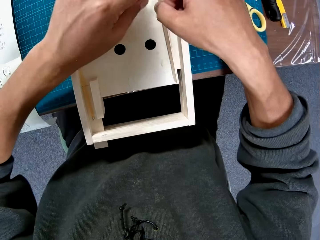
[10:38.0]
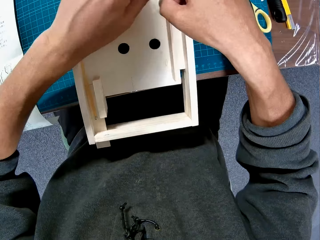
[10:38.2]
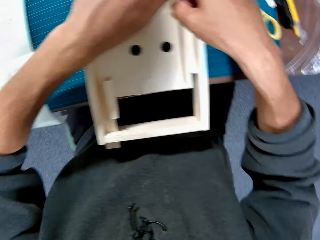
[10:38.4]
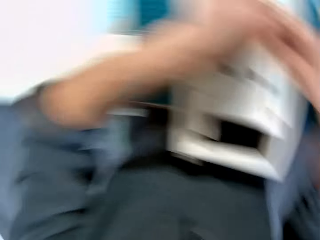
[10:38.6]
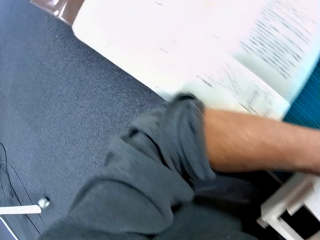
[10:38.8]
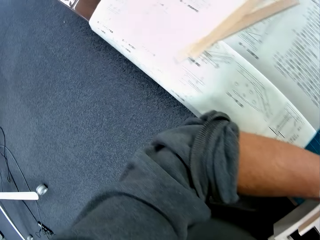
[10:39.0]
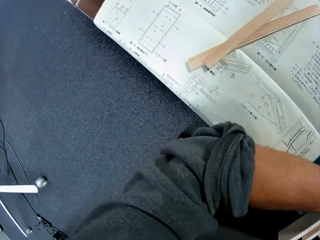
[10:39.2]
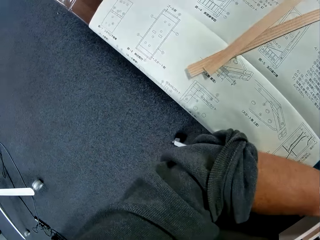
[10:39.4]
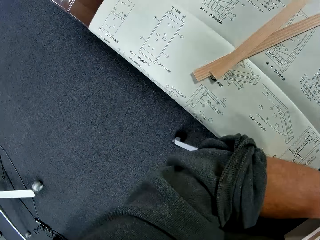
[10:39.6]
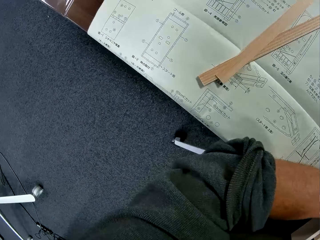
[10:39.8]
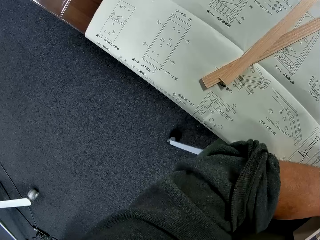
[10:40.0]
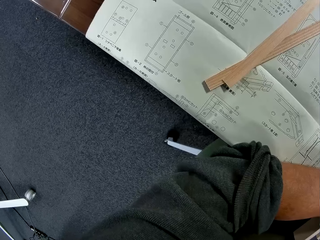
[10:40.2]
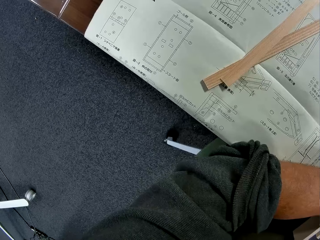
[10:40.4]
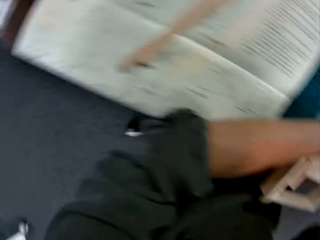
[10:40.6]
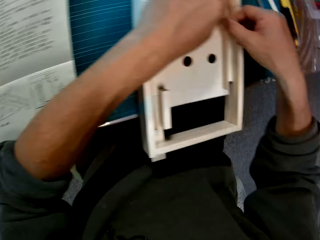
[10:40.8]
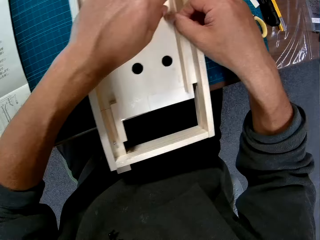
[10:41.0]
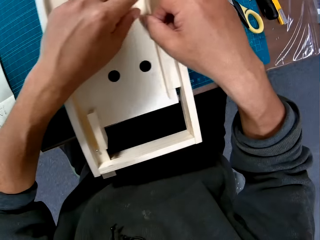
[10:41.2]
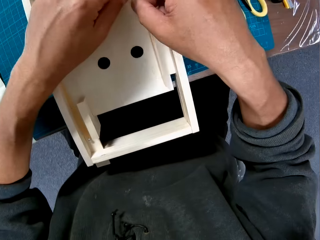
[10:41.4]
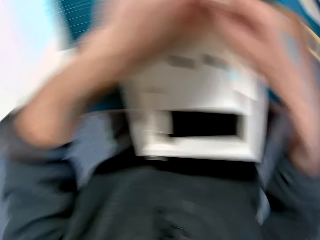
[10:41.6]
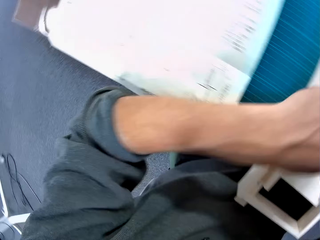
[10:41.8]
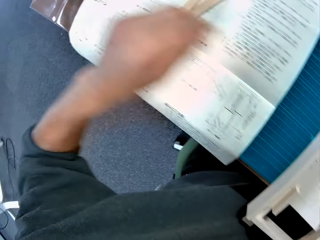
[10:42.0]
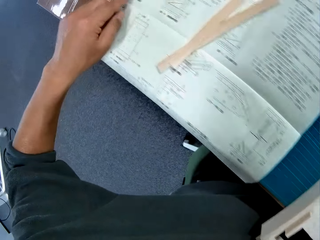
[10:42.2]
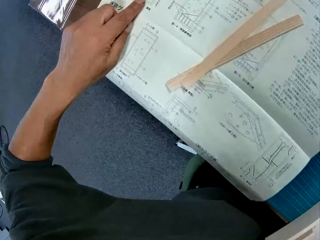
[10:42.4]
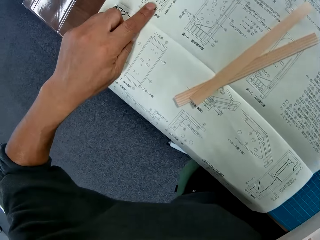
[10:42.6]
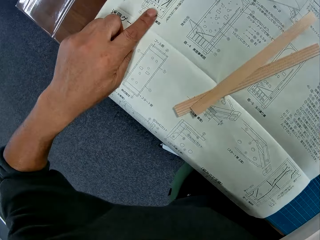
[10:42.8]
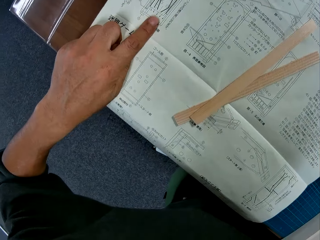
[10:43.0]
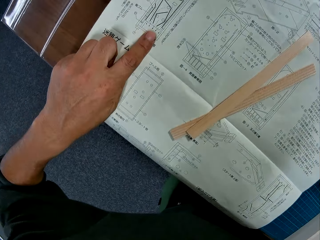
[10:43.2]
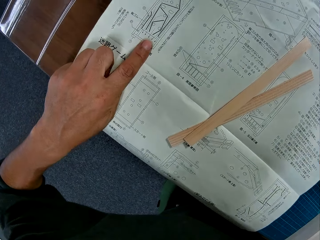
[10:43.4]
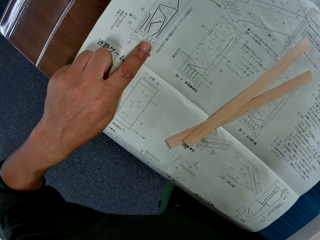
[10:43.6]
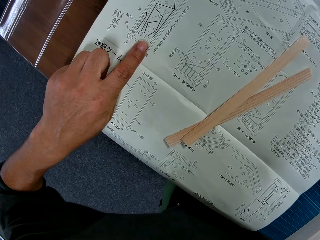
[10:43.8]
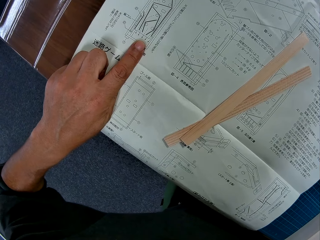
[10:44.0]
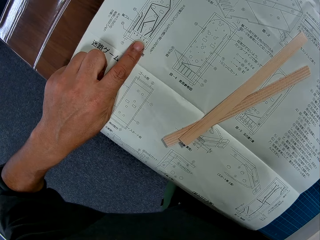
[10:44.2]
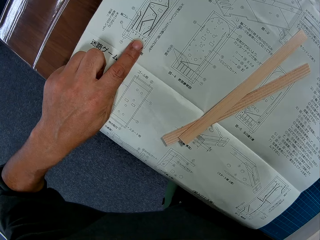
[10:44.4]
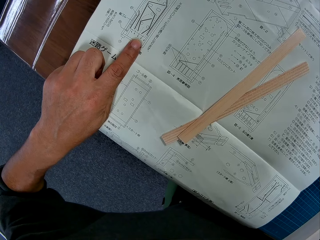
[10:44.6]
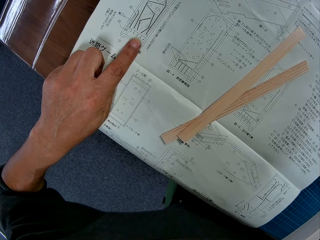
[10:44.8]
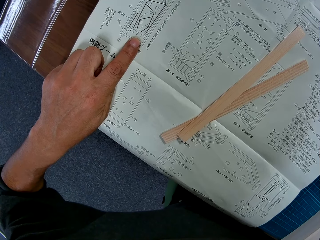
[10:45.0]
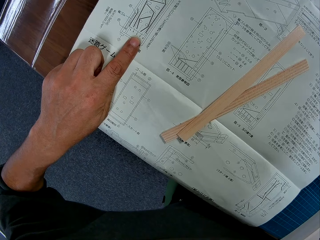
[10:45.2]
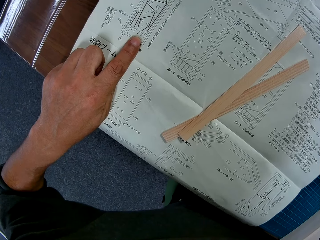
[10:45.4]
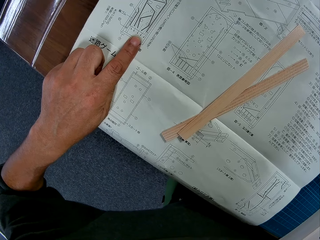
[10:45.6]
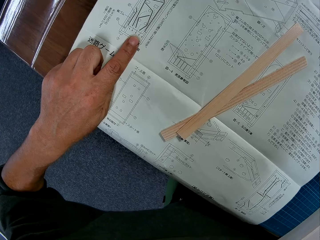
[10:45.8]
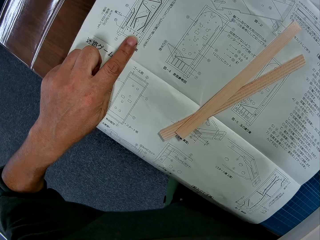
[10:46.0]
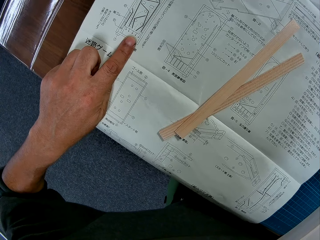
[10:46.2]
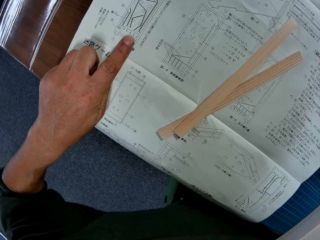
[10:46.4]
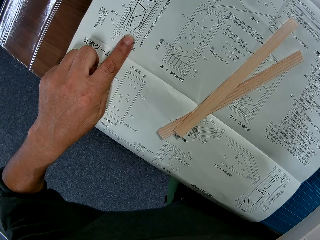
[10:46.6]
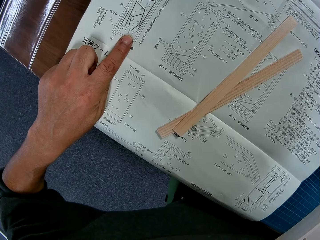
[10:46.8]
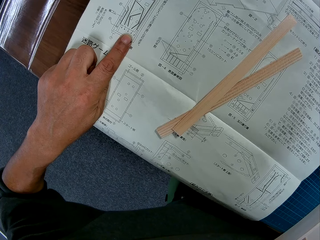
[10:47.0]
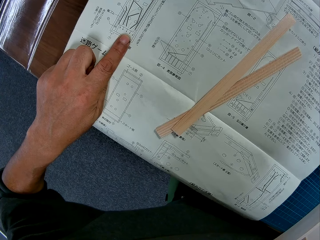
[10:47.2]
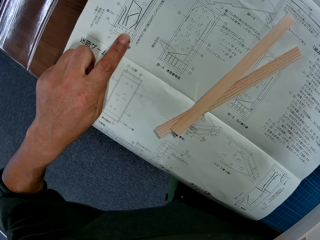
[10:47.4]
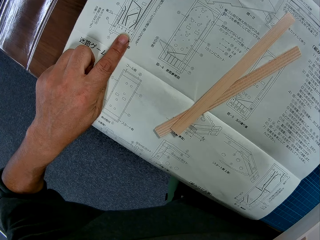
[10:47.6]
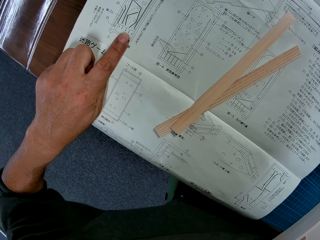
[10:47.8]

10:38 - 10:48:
The camera wearer turns to the model. They place a piece of wood on the wooden component. They turn to the modelling manual and refer to the modelling manual. They turn to the model. They turn to the modelling manual and refer to the modelling manual. They touch the instruction paper with their left hand.

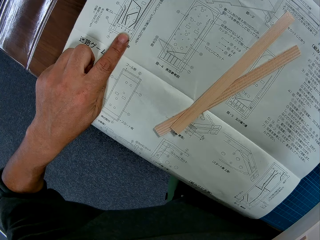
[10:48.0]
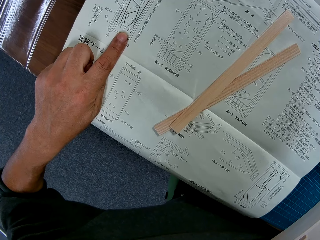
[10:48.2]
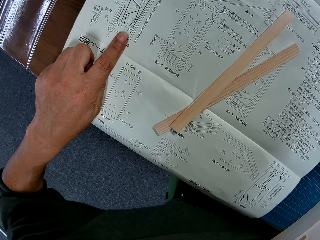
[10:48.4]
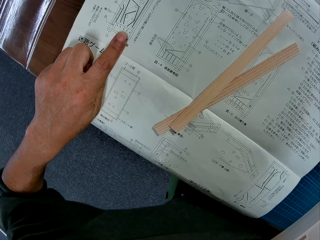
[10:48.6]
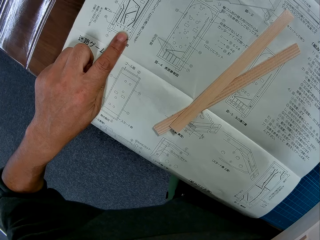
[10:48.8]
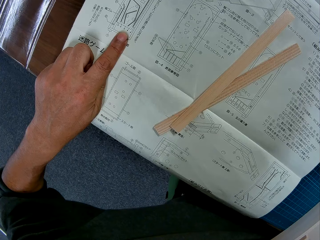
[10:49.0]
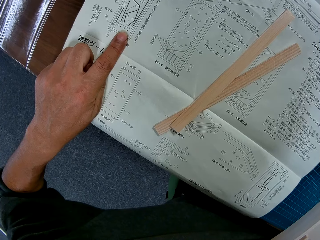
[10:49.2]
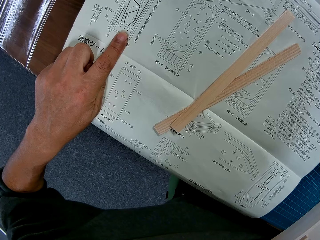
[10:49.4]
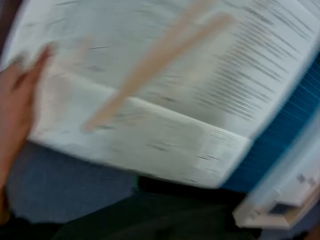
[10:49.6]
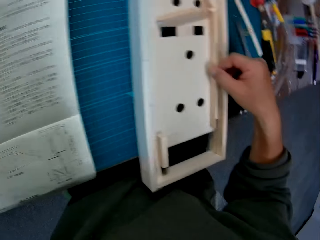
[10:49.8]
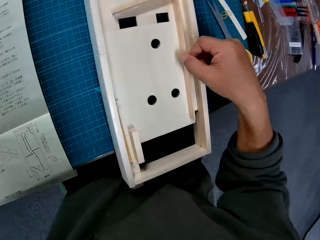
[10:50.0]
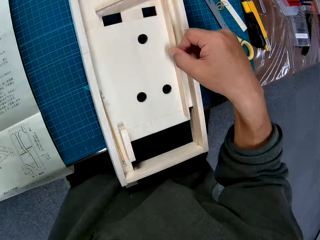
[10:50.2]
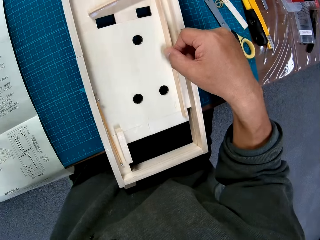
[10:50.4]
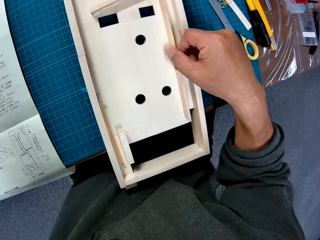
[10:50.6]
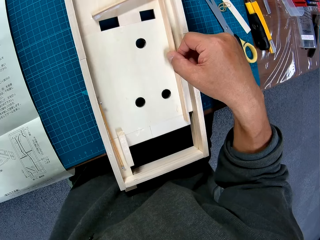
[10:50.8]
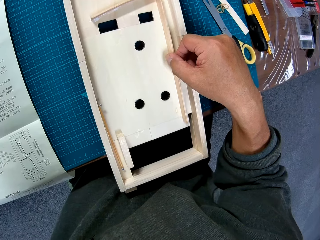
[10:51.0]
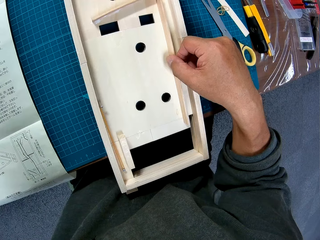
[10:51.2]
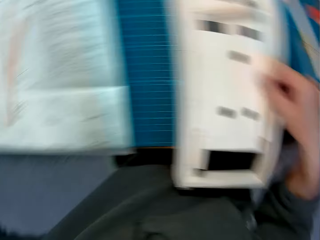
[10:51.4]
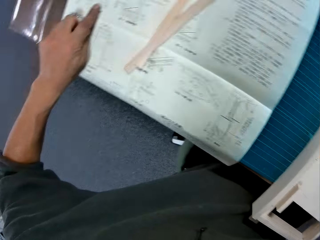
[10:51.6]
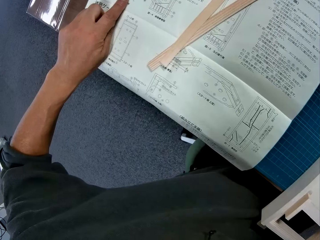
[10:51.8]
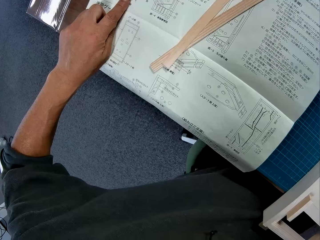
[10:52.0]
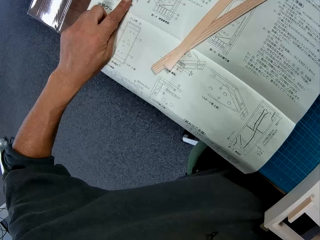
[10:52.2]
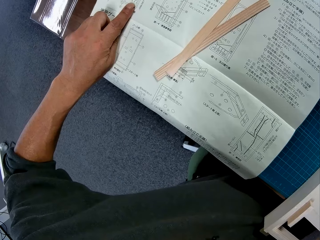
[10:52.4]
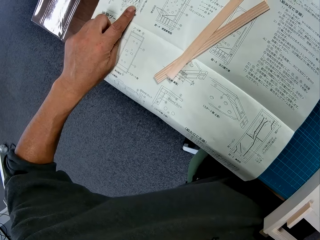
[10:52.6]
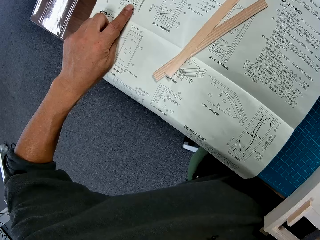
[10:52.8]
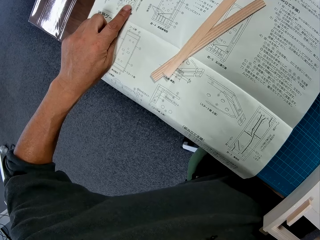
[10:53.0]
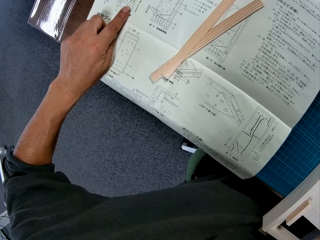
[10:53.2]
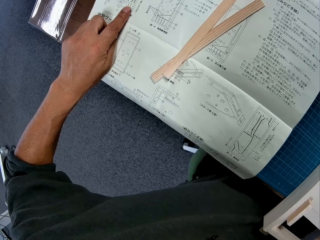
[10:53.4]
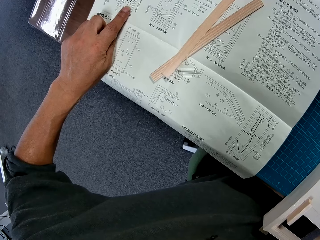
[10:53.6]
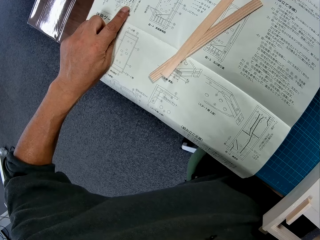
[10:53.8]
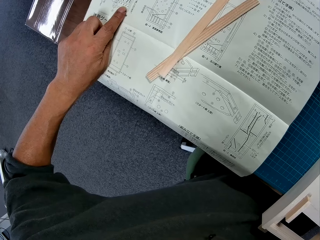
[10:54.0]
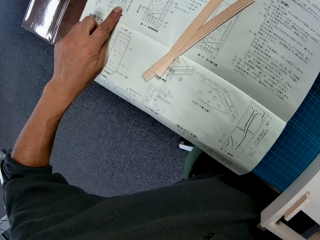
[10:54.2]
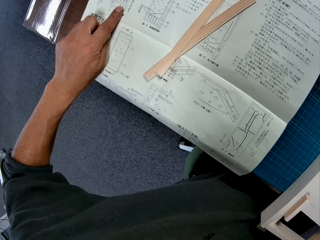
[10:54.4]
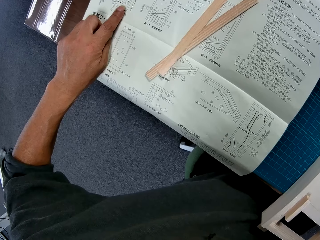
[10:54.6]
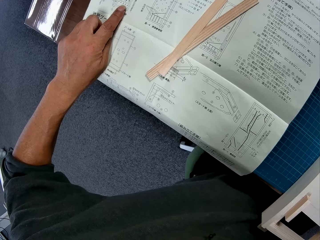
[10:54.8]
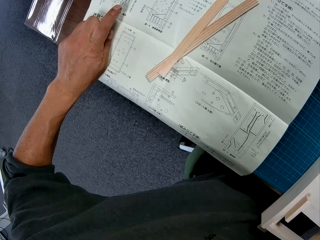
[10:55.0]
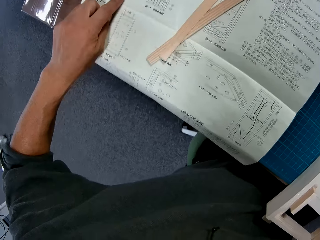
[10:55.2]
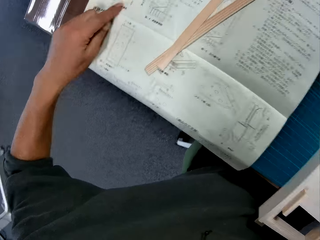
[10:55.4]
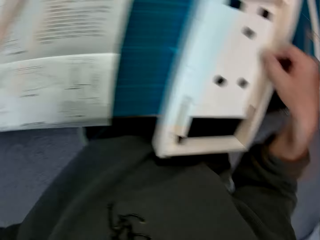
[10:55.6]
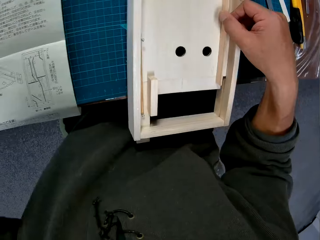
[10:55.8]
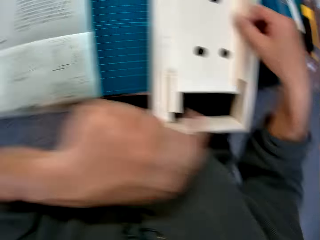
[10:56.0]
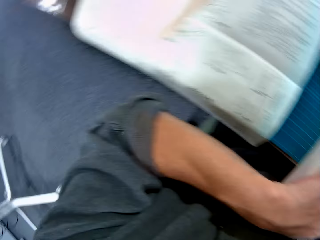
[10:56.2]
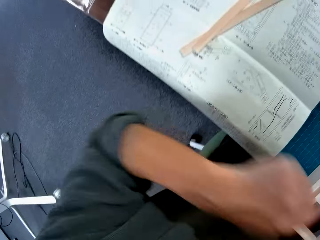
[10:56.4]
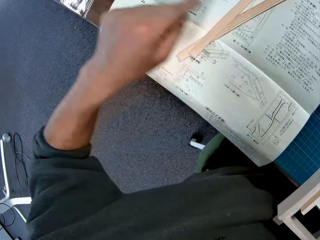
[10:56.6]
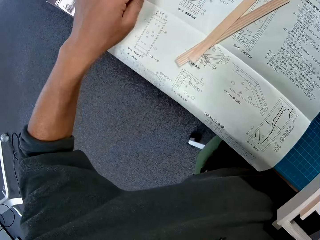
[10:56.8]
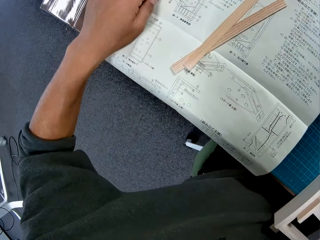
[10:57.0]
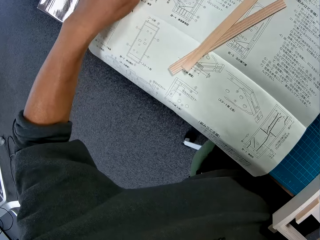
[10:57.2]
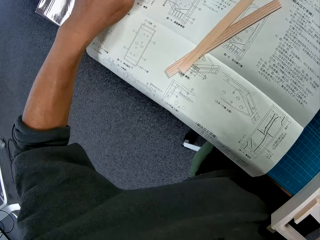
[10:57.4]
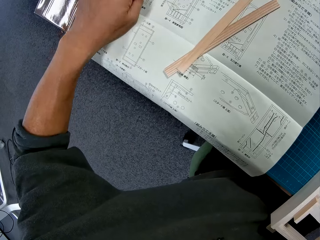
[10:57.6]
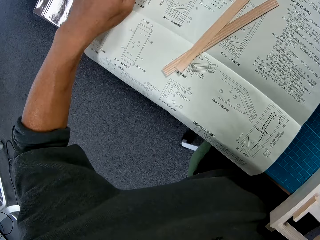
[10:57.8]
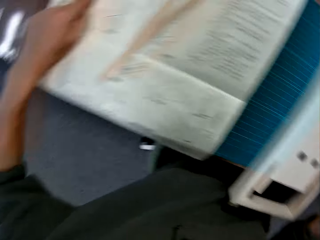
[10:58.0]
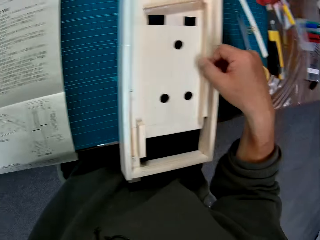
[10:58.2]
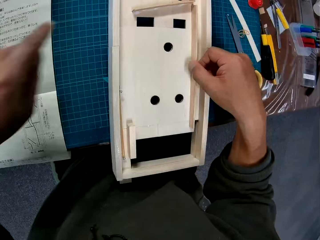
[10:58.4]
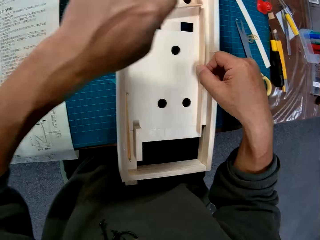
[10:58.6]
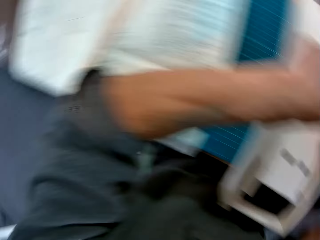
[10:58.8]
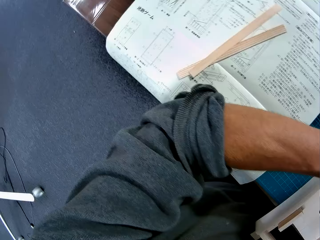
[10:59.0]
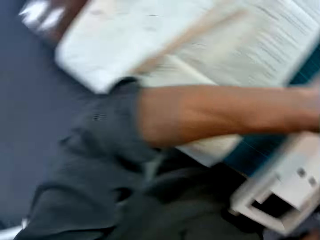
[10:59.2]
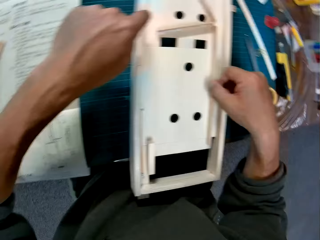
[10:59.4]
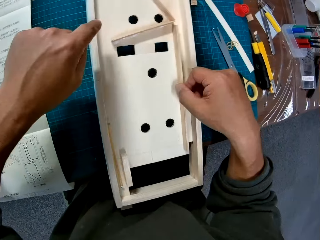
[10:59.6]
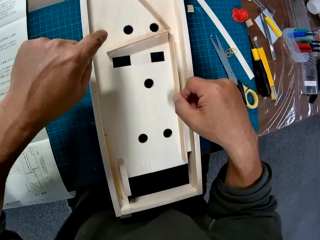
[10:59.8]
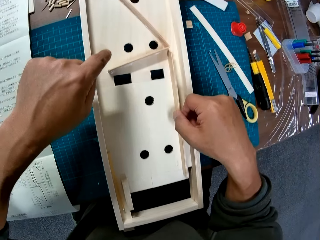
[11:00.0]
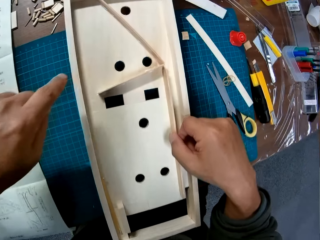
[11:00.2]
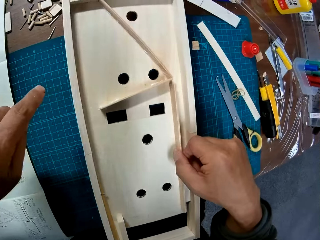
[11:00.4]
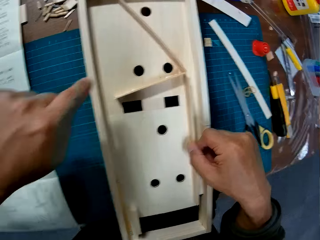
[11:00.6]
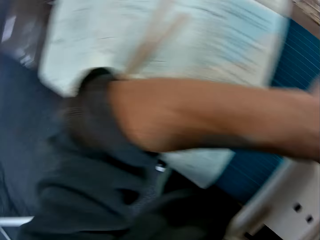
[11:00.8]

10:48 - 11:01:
The camera wearer turns to the model. He looks at the model. He turns to the modelling manual. He refers to the modelling manual. He turns to the model. He lifts his left hand. He points to the wooden component with his left hand. He touches the instruction paper with his left hand. He moves his left hand on the modelling manual. He turns to the model. He points to the wooden component with his left hand.
